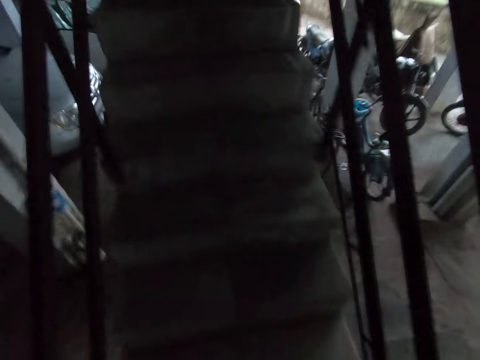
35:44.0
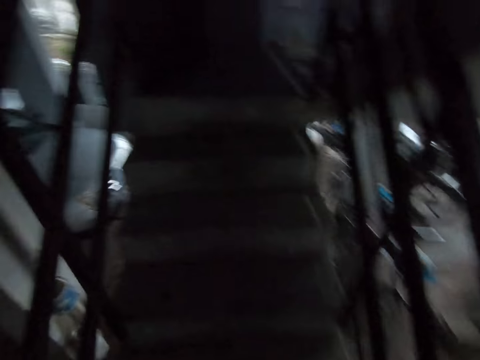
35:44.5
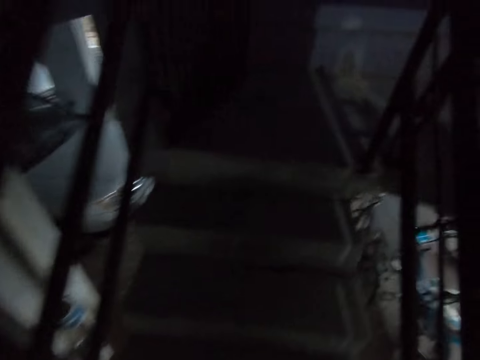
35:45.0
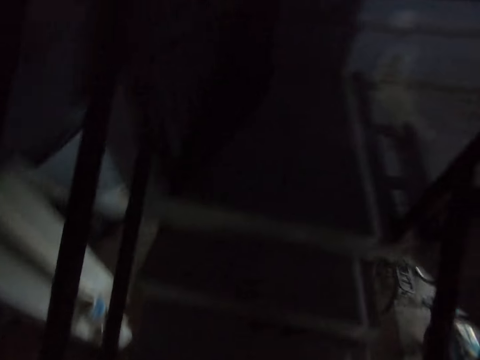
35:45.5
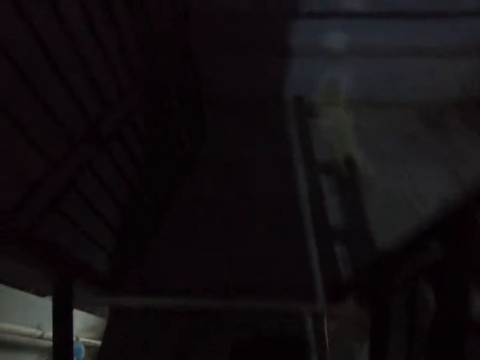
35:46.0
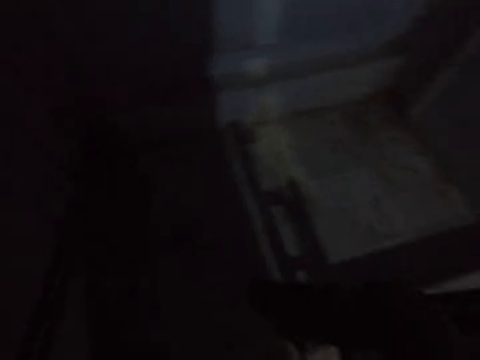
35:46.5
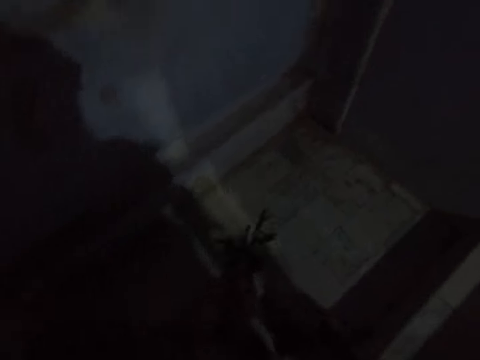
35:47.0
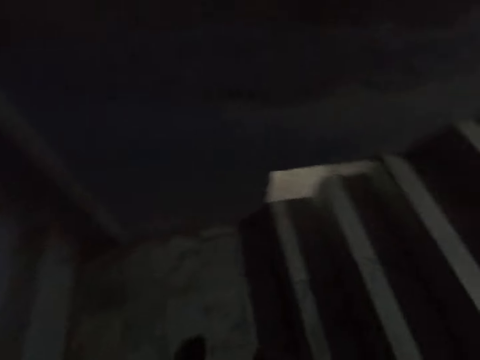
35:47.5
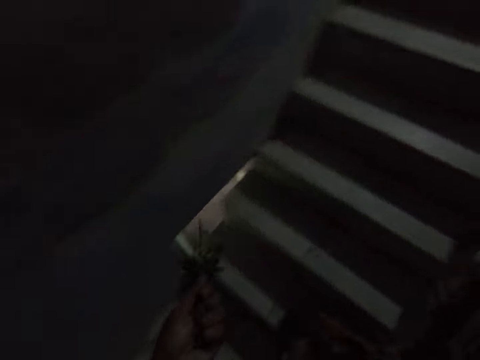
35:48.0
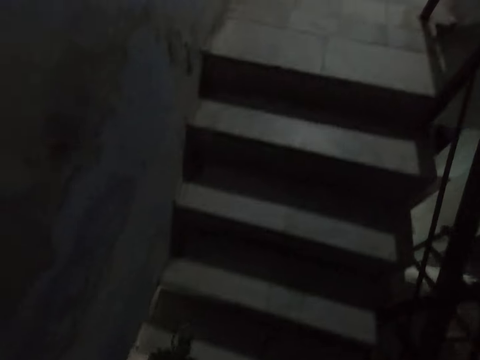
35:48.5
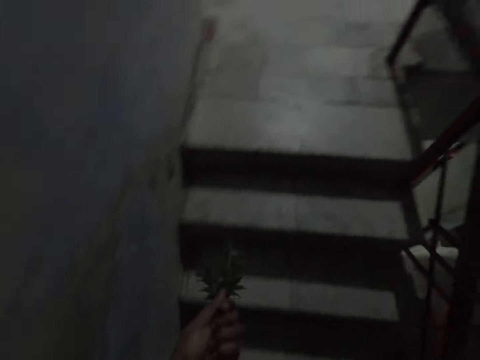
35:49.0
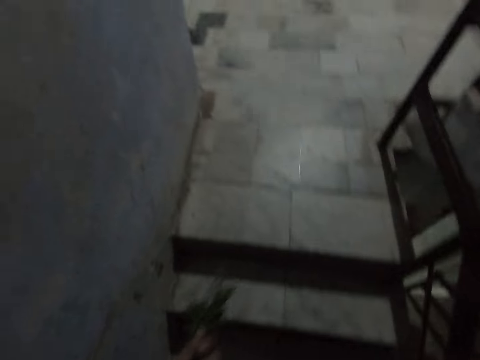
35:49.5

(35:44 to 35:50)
The camera wearer climbs up the stairway in the building.

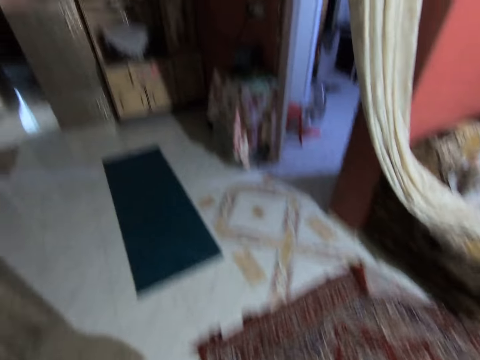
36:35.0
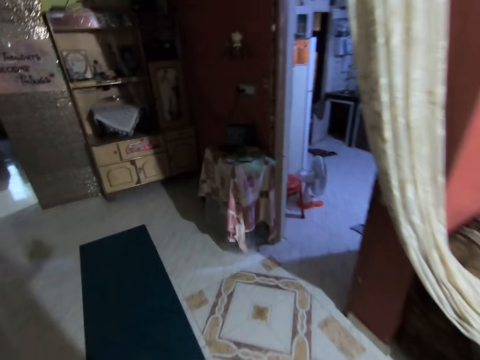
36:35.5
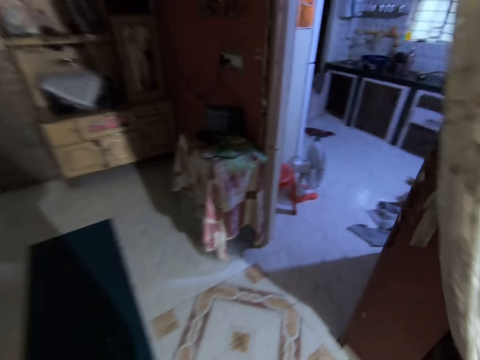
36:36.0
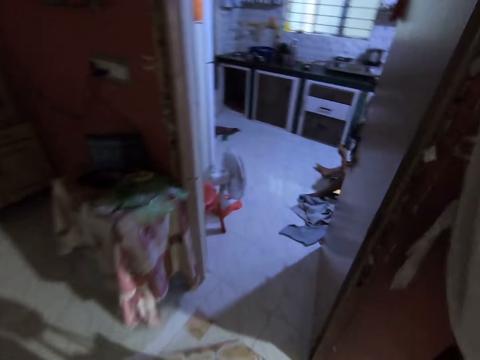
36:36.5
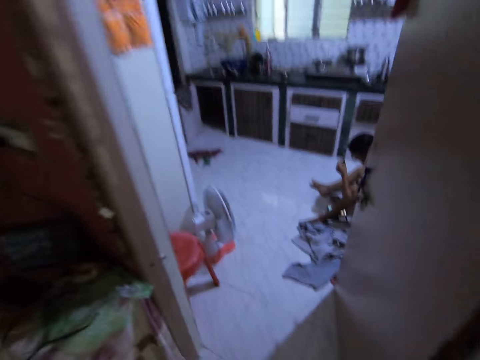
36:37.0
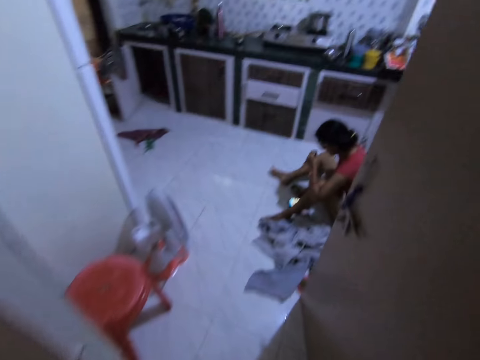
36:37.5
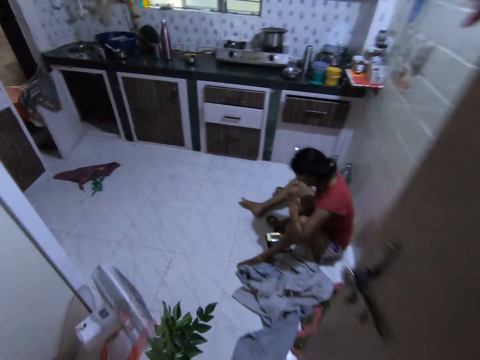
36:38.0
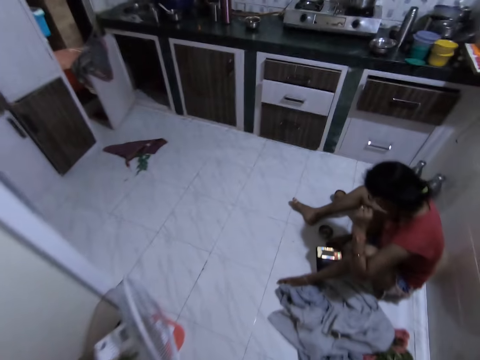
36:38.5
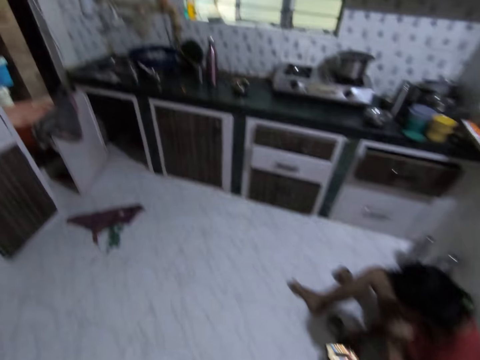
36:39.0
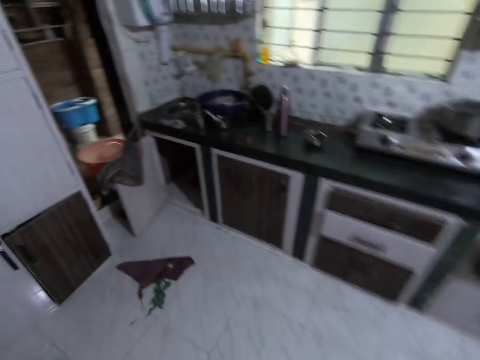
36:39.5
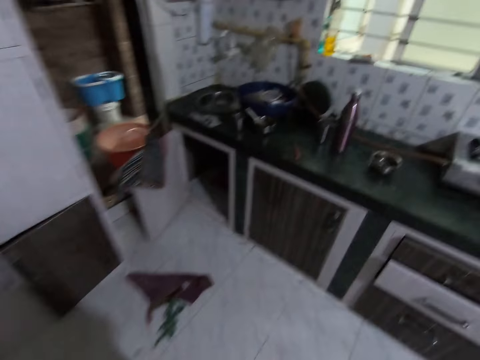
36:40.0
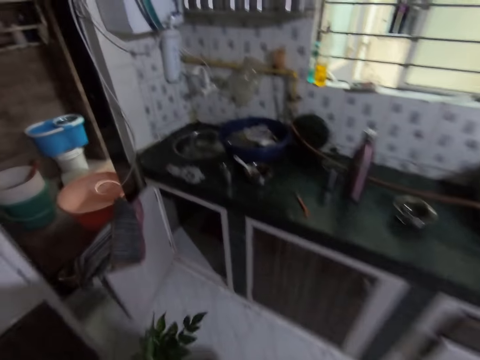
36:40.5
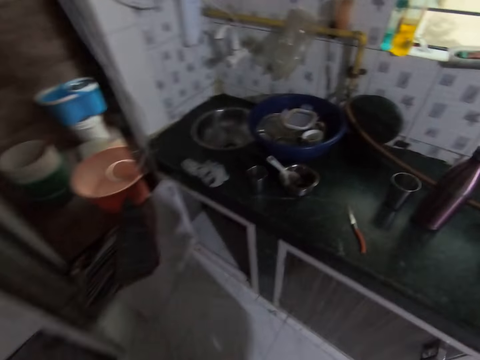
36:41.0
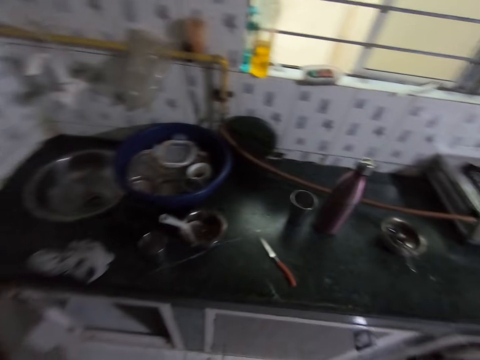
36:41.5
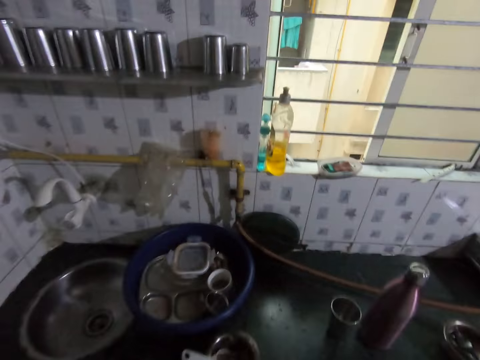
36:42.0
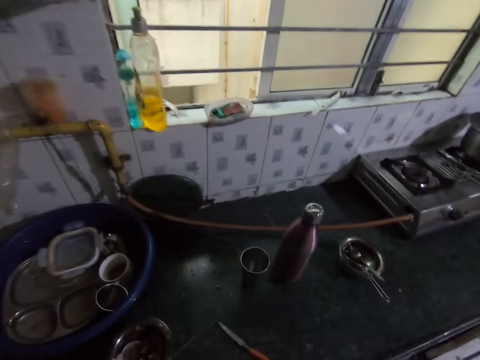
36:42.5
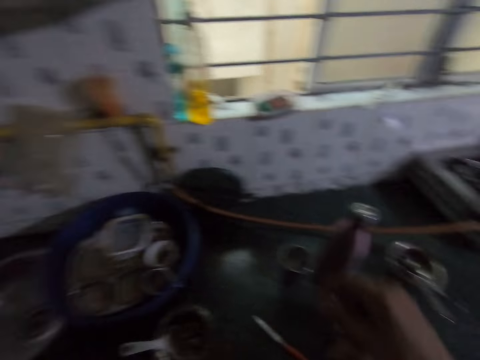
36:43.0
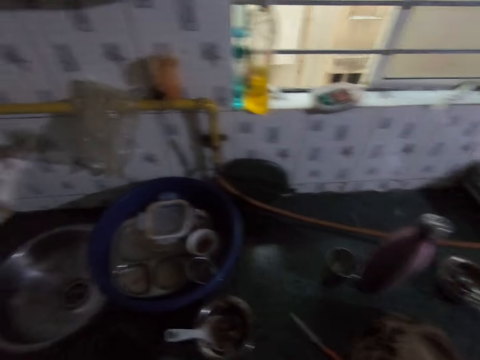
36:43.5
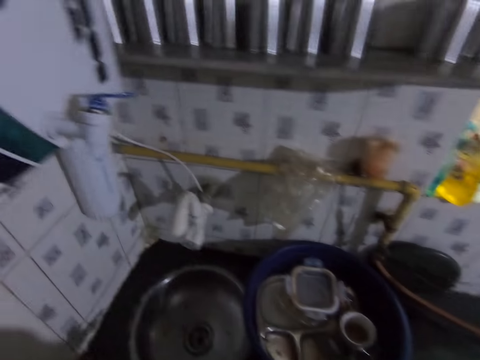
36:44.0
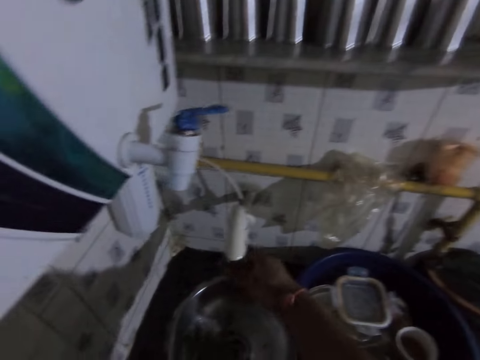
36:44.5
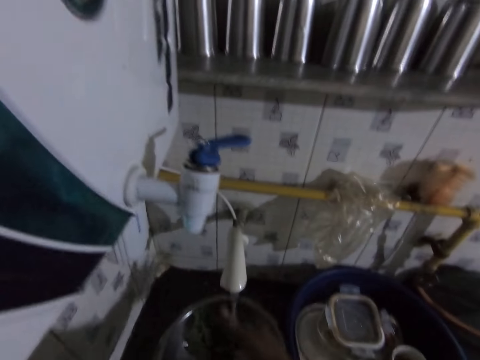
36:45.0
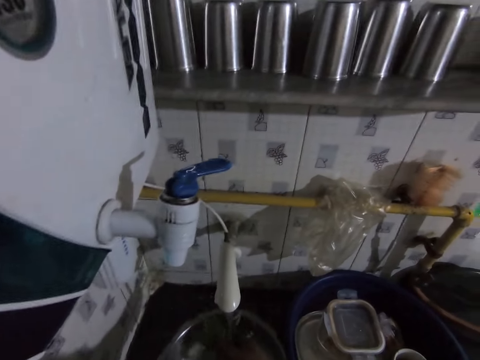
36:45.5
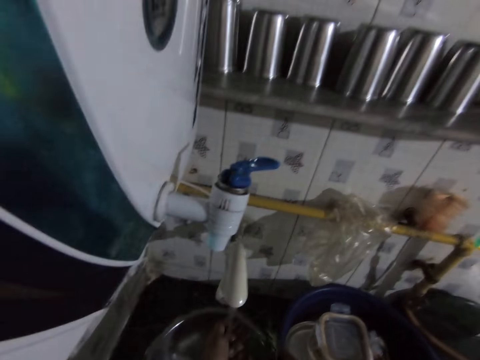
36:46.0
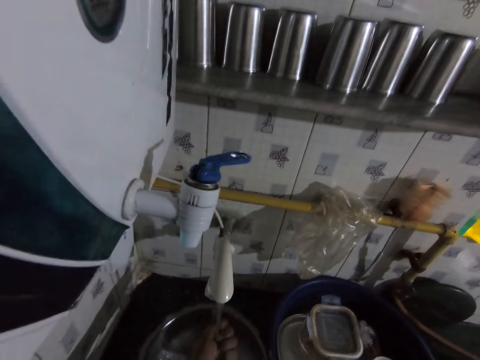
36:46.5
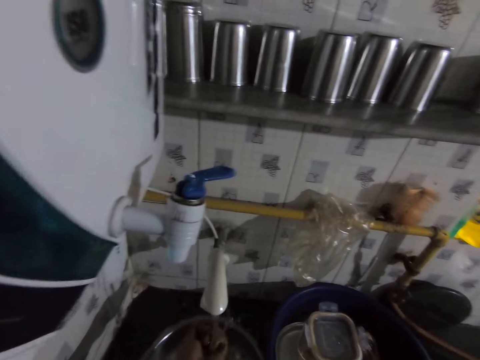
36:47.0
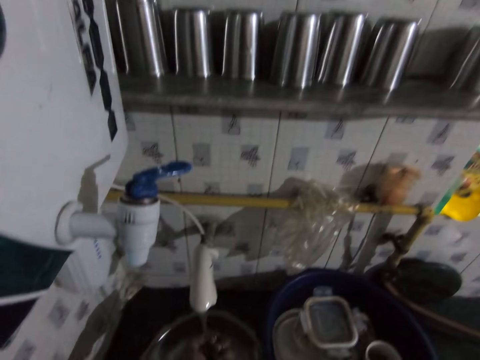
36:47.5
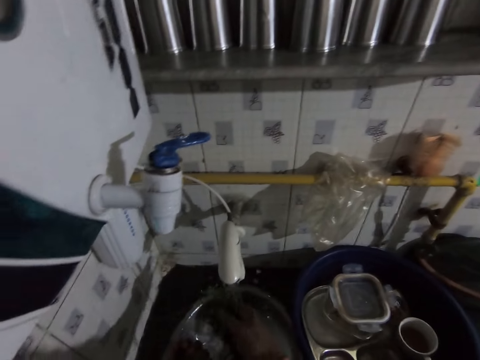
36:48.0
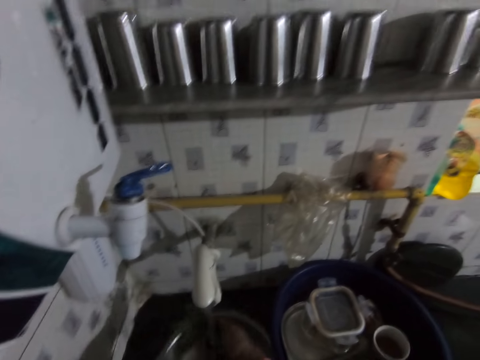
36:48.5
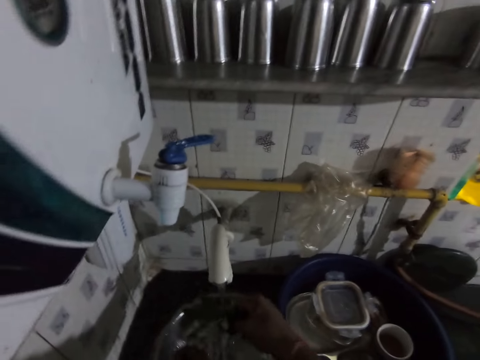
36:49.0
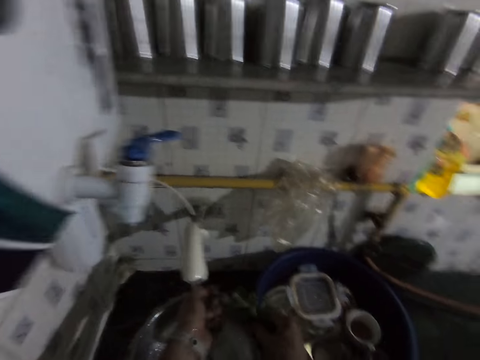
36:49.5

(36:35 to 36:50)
The camera wearer walks into a kitchen. A girl on the kitchen floor operates a phone with her right hand. The camera wearer converses with the girl. He drops the bag on a kitchen counter with his right hand. He turns on a tap on a kitchen sink with his right hand. He rinses the plant stem with water from the tap on the kitchen sink with his left hand. He passes the plant stem from his left hand to his right hand. He rinses his left hand with water from the tap on the kitchen sink. He rinses the plant stem with water from the tap on the kitchen sink with his right hand.

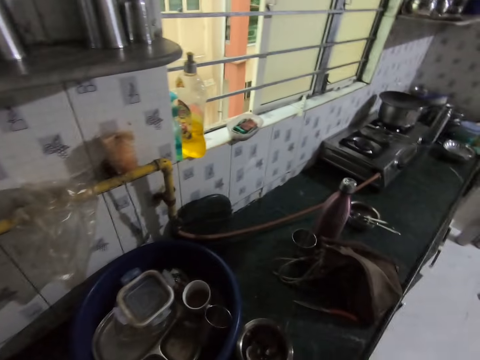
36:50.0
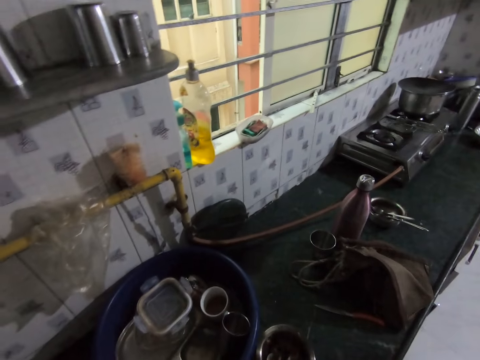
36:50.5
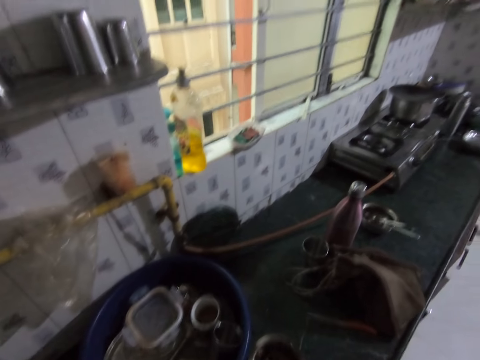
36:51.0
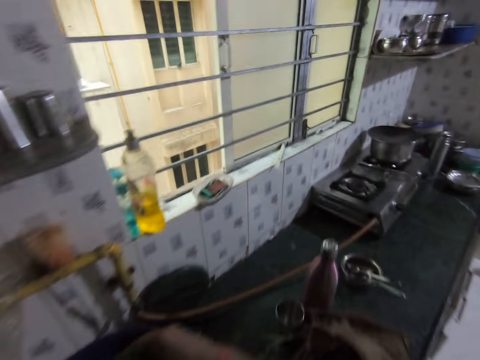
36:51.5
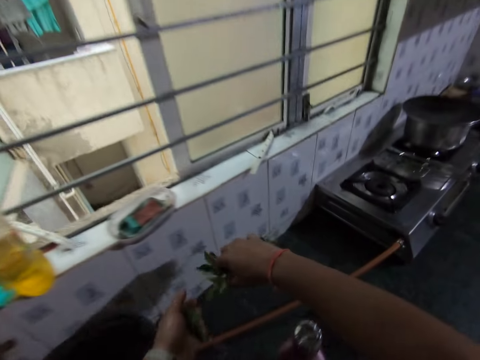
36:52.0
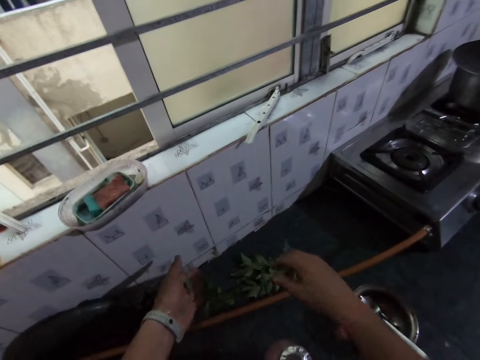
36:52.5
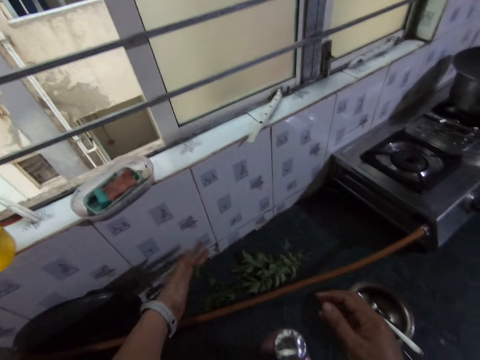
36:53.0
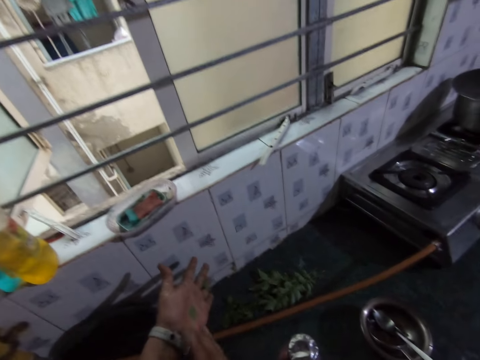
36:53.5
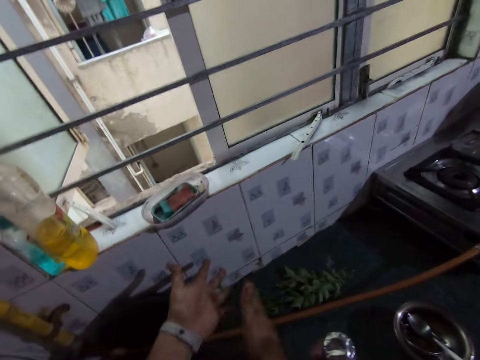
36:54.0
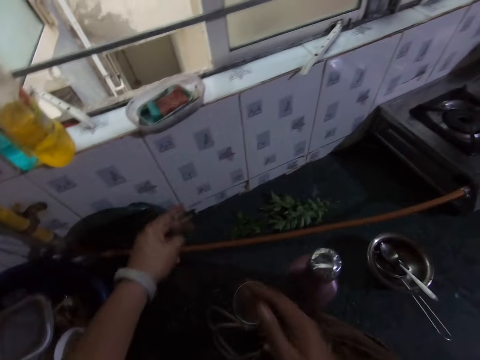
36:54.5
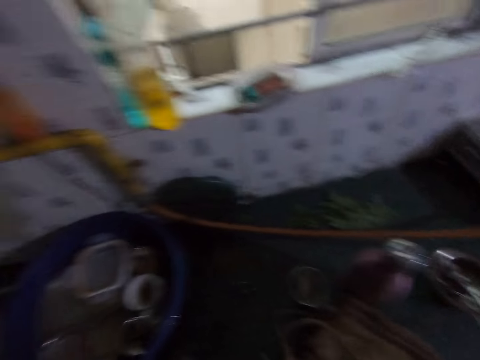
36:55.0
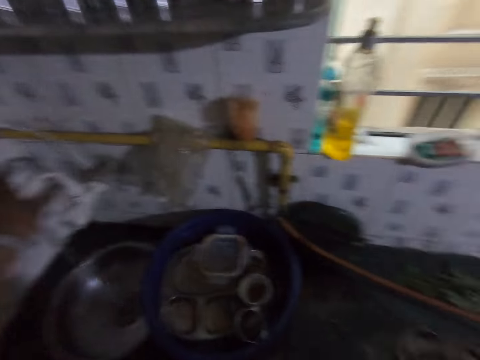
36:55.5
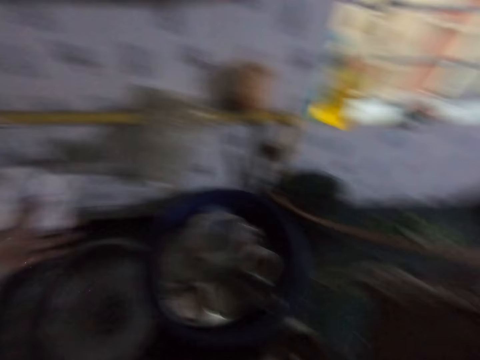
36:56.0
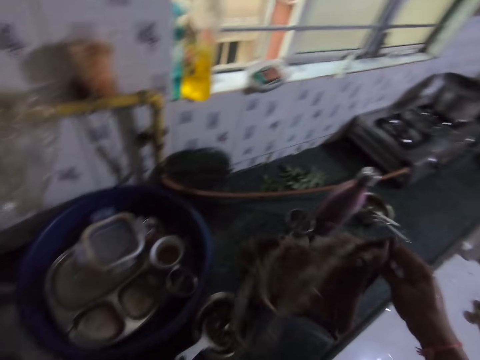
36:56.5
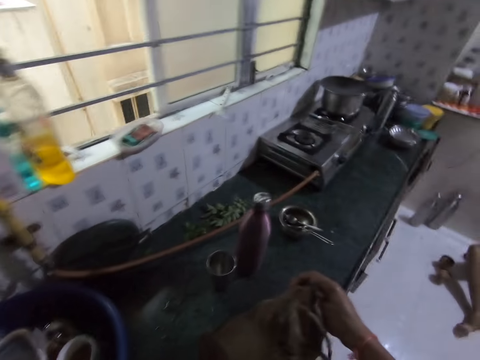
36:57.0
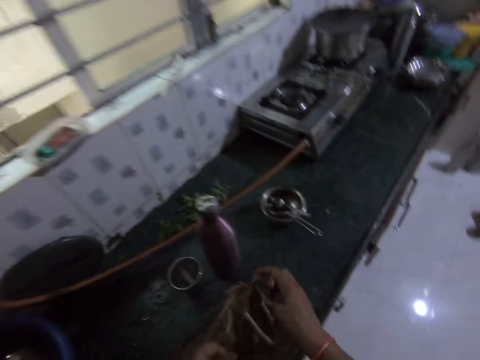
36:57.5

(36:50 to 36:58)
The camera wearer drops the plant stem and leaves on the kitchen counter with both hands. He removes some leaves from his left hand with his right hand. He picks the bag from the kitchen counter with his right hand. He turns off the tap on the kitchen sink with his left hand. He touches the handbag on the counter top. He places the bag on the kitchen counter with his right hand.
